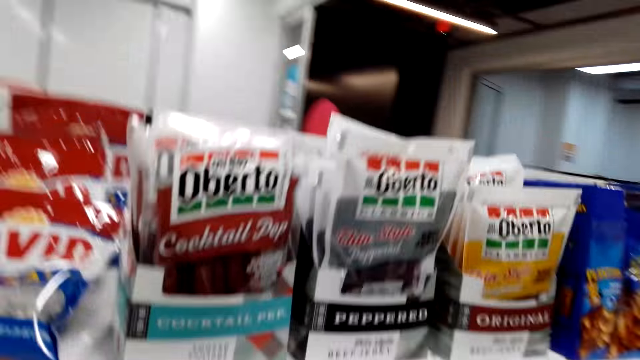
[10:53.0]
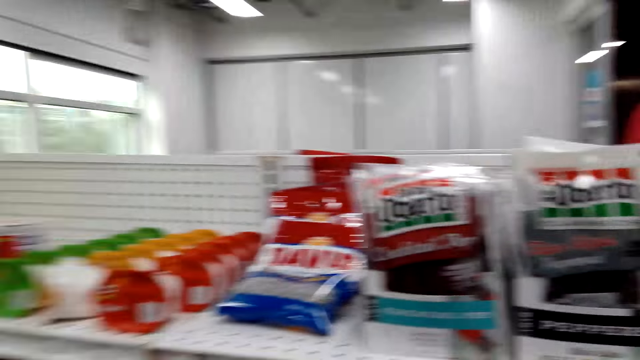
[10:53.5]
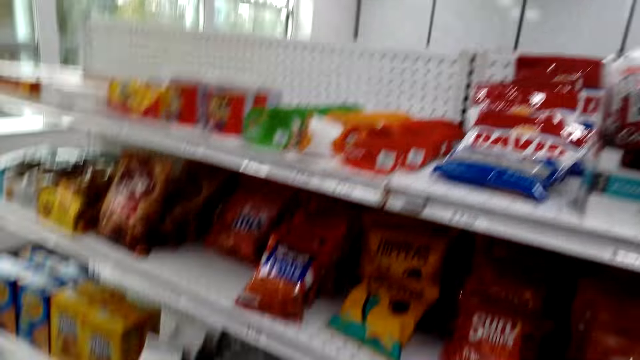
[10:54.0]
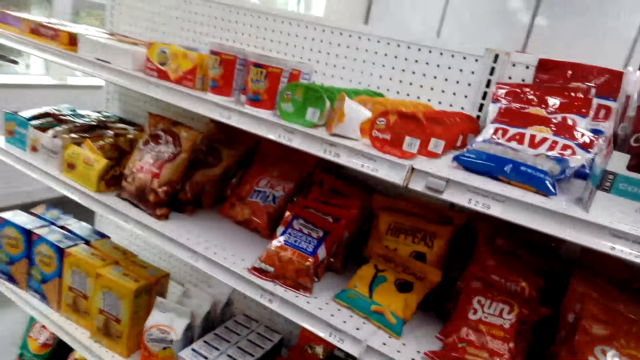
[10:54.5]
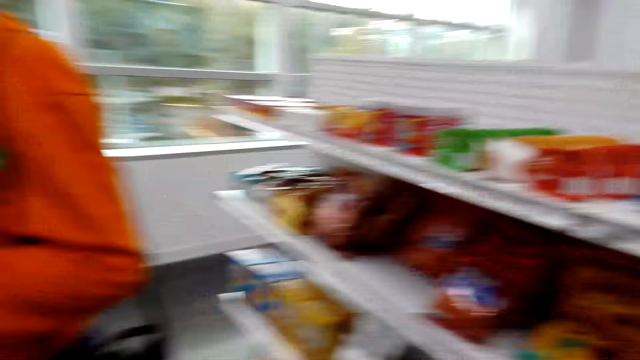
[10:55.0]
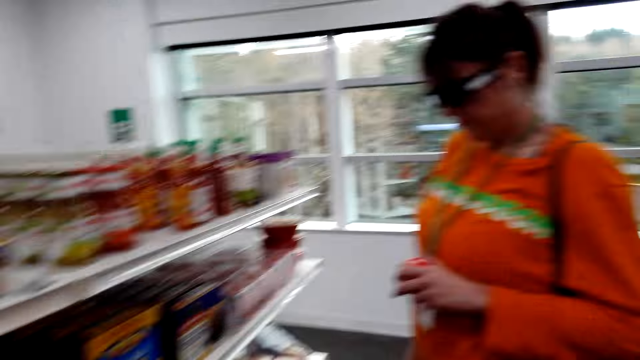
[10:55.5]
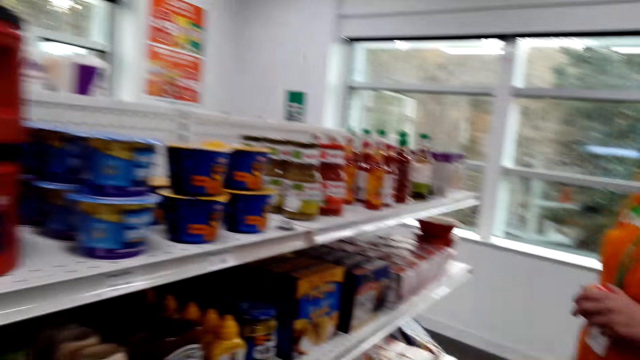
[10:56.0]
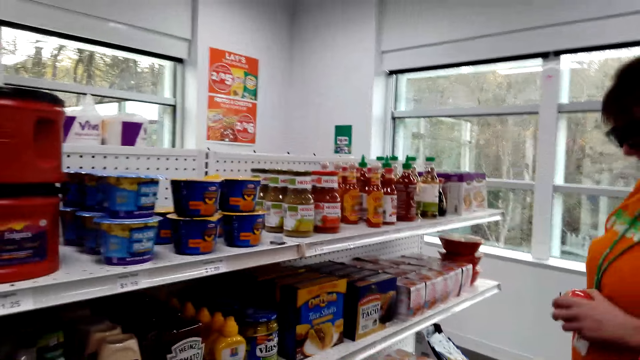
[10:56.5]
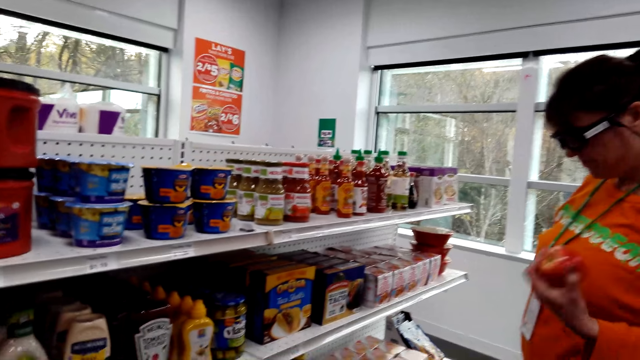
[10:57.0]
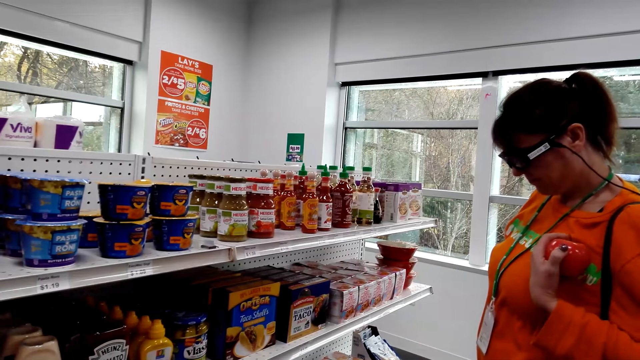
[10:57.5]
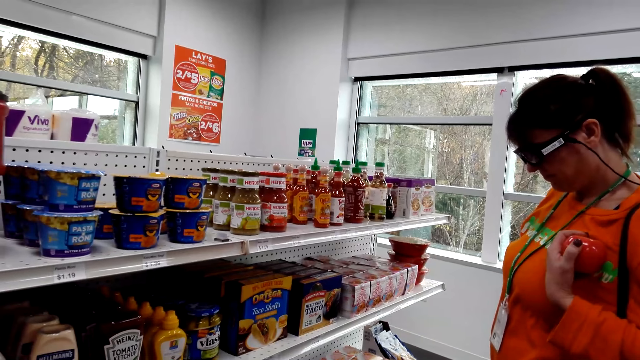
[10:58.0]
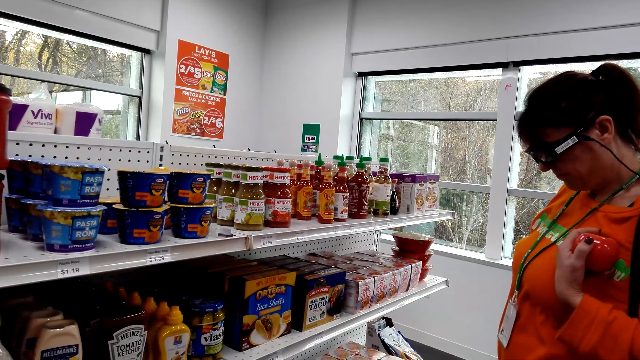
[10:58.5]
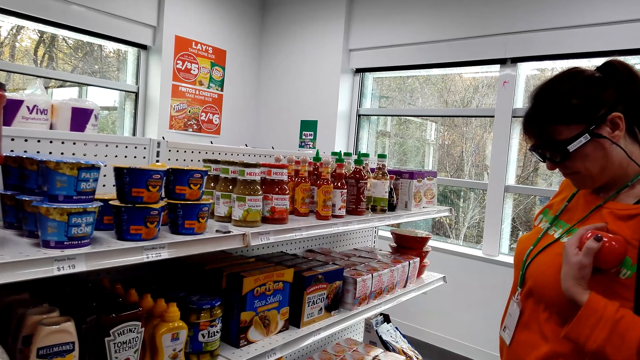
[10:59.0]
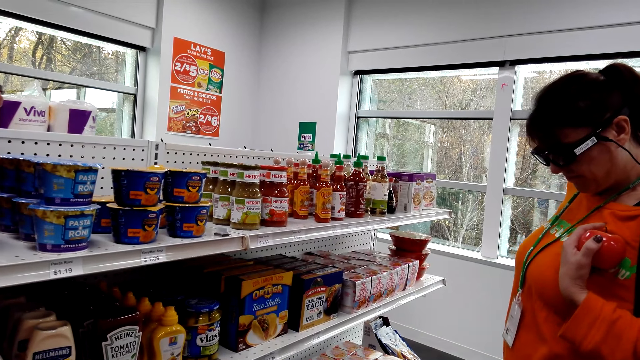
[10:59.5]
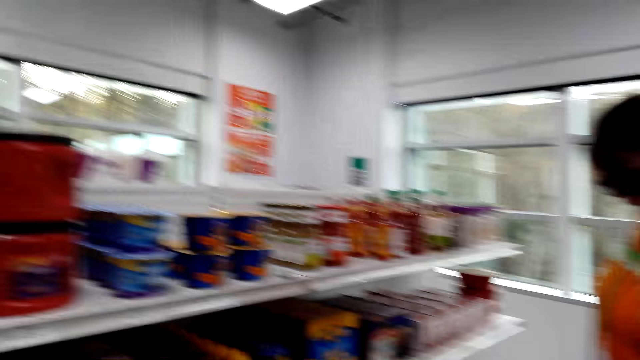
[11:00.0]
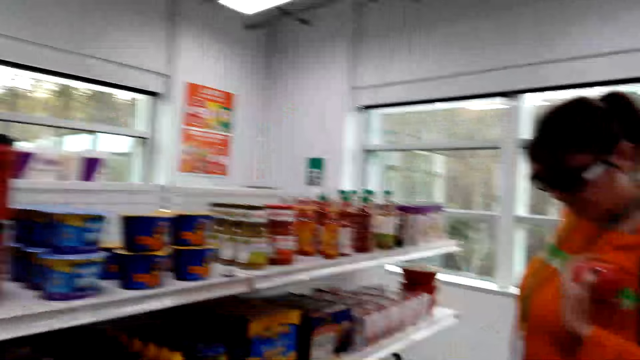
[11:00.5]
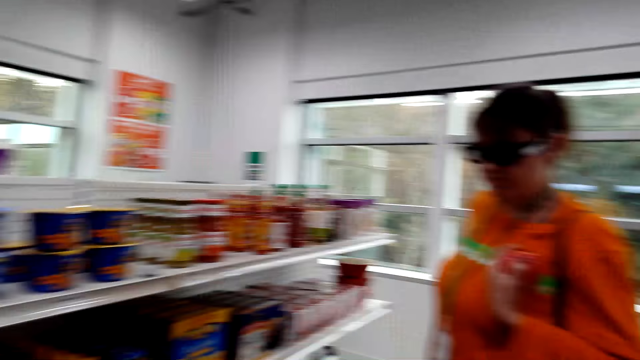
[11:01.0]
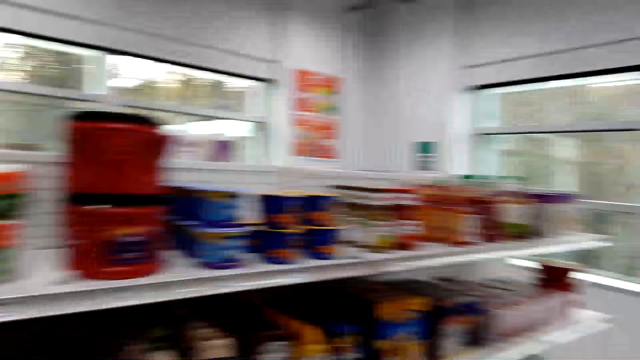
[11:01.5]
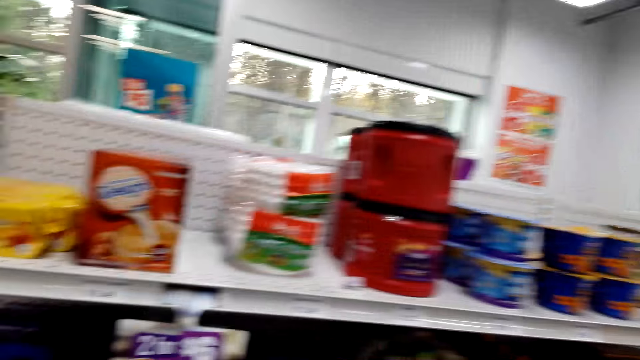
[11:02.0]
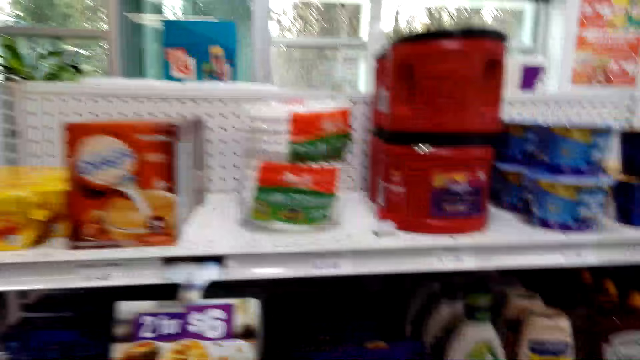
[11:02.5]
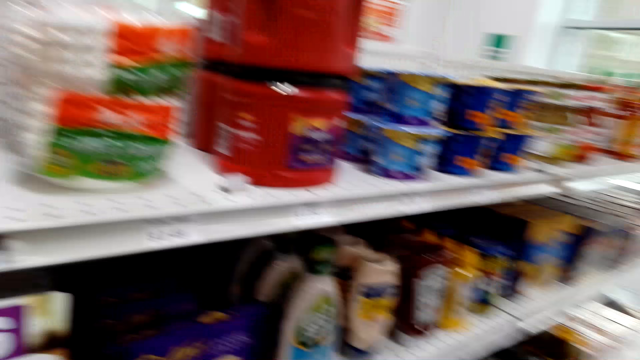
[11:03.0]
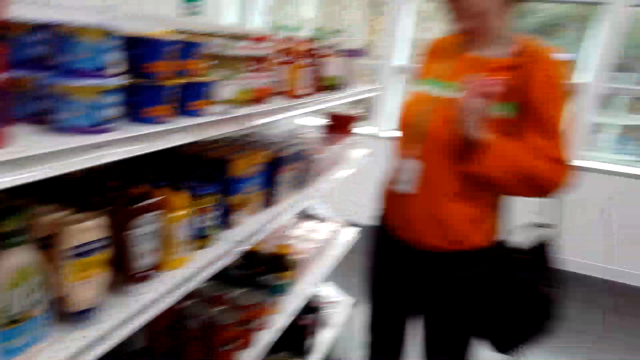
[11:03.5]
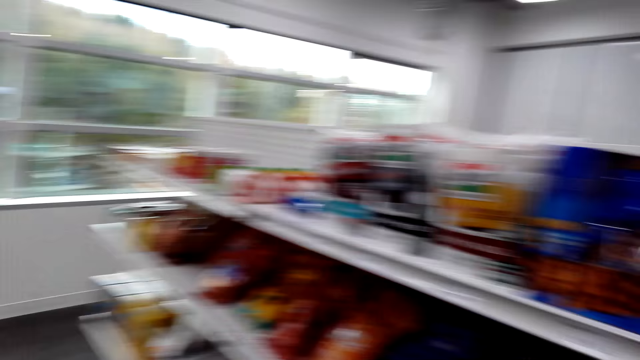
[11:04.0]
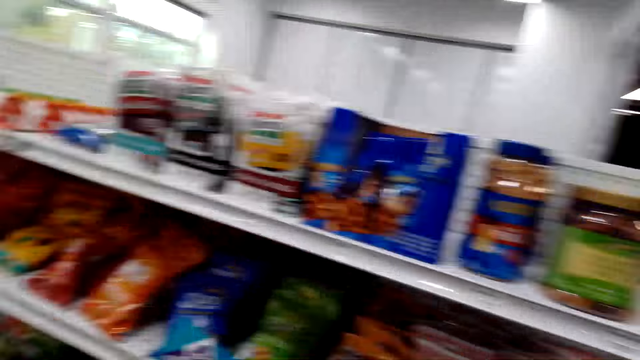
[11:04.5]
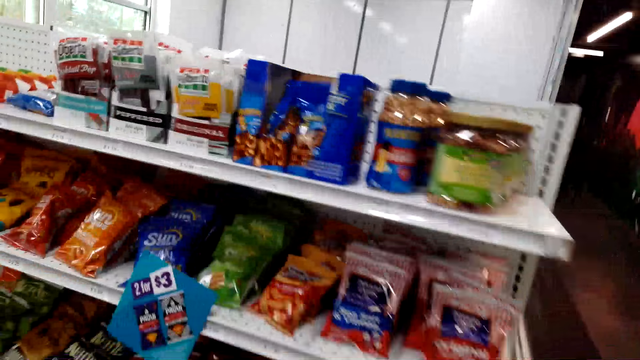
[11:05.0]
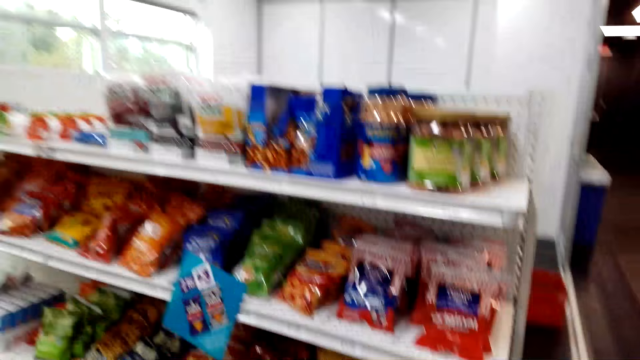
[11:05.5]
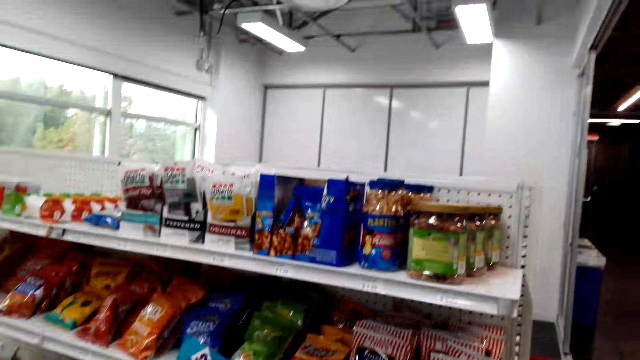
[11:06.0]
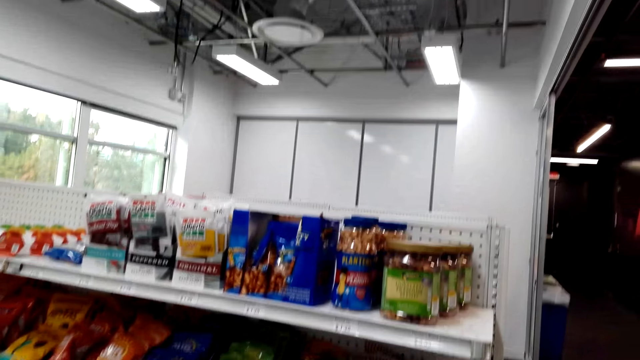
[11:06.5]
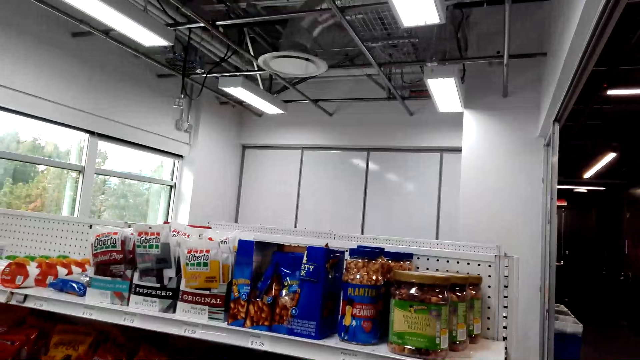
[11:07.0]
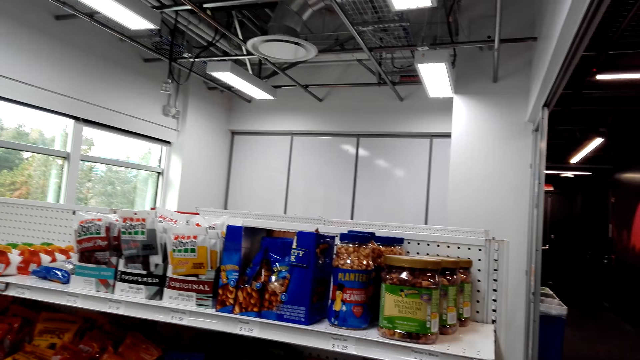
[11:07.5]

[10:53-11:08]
A woman holds an apple. The camera wearer turns around. The woman looks at the item on the shelf. The camera wearer converses. They look around the supermarket. They turn around.

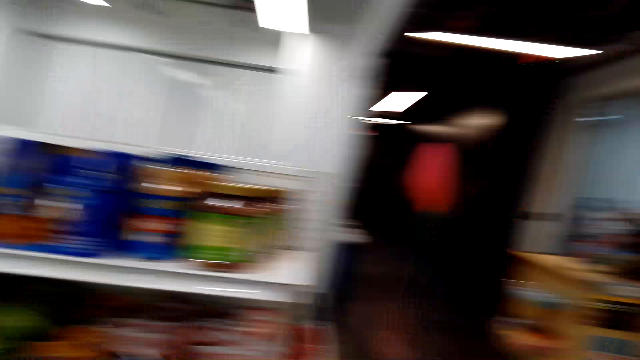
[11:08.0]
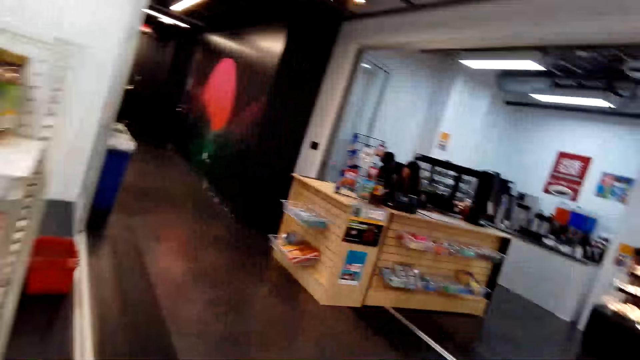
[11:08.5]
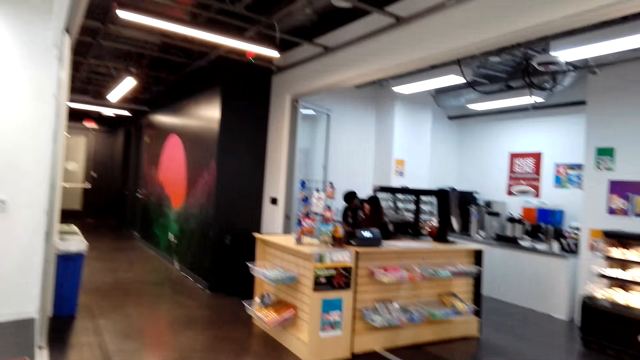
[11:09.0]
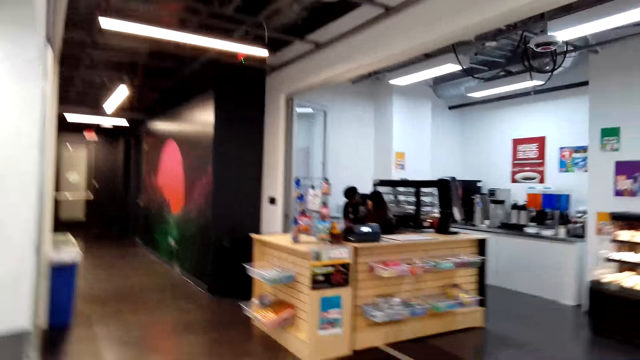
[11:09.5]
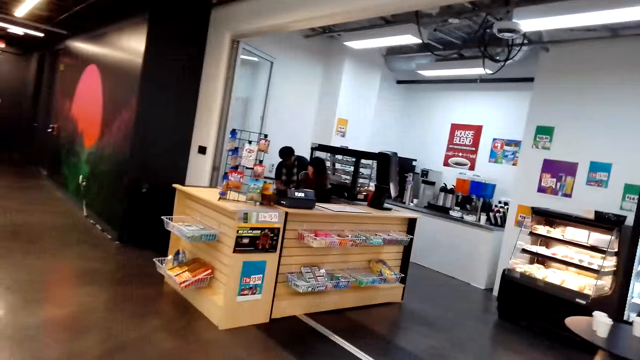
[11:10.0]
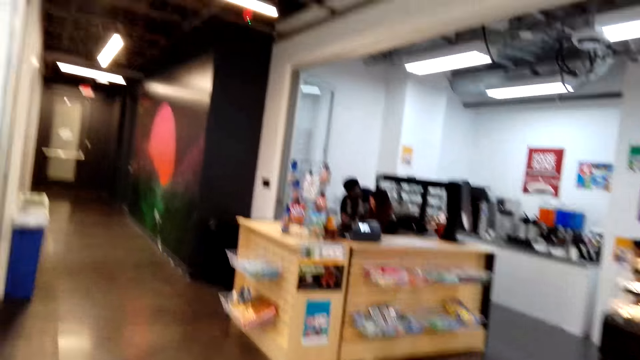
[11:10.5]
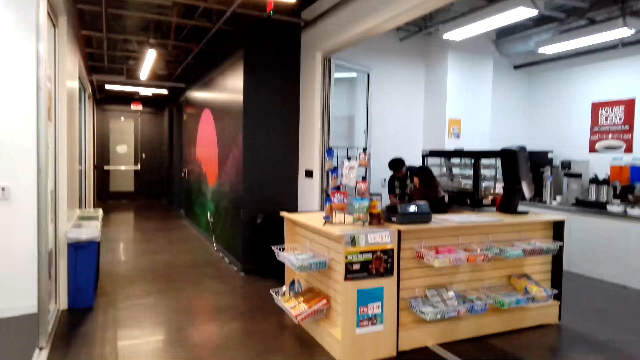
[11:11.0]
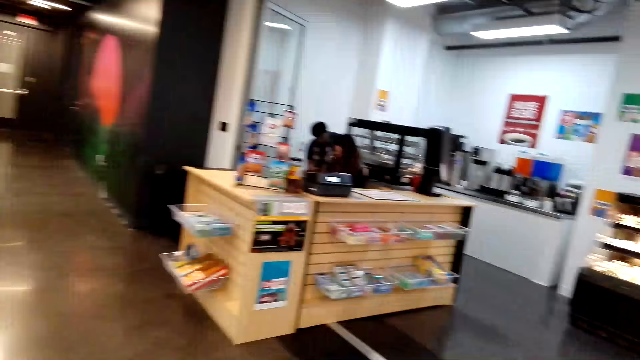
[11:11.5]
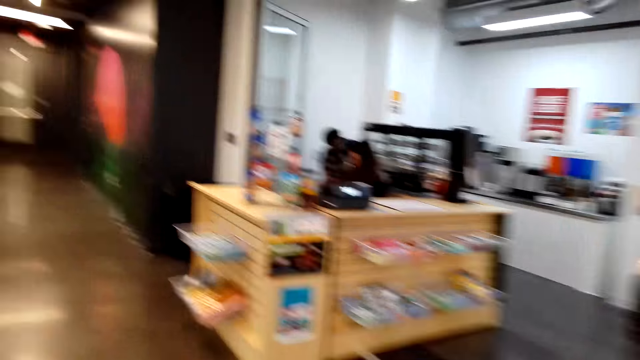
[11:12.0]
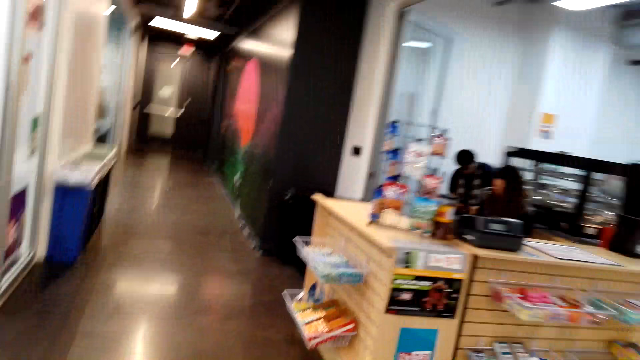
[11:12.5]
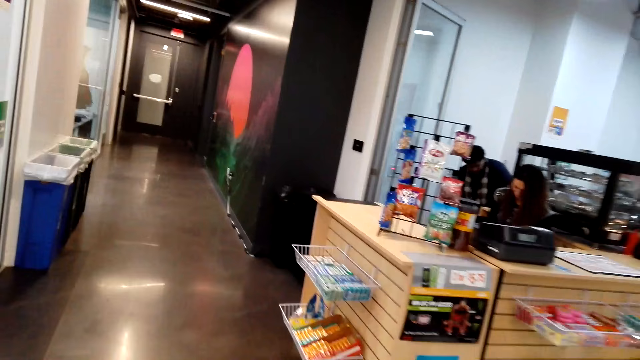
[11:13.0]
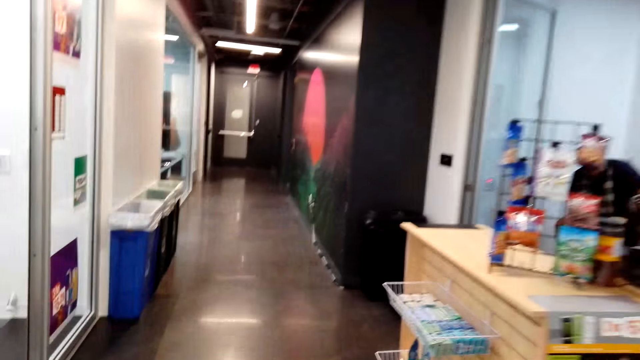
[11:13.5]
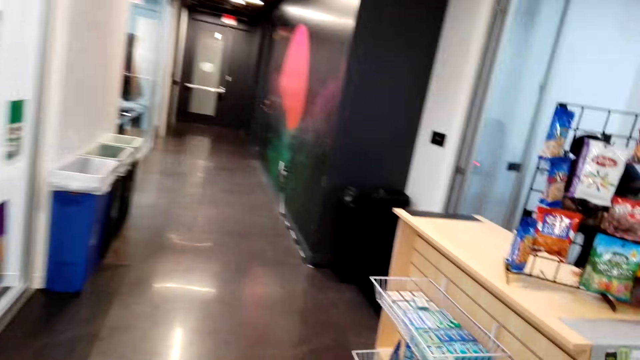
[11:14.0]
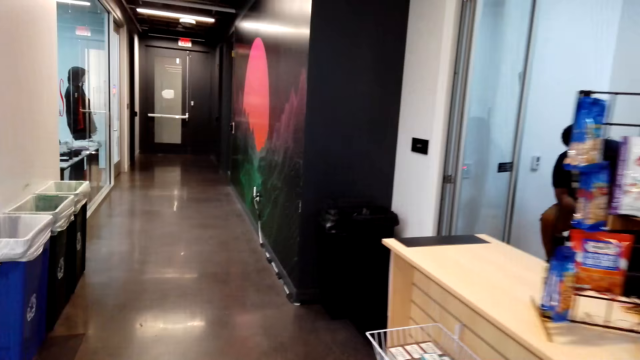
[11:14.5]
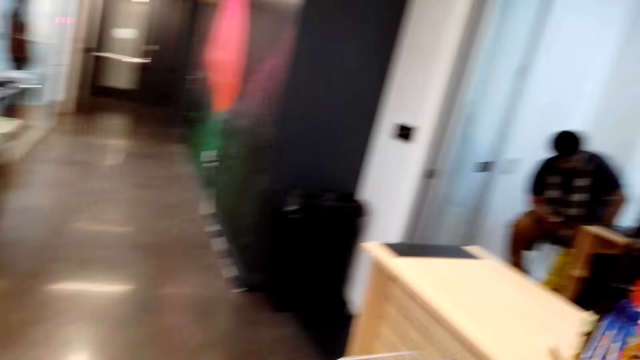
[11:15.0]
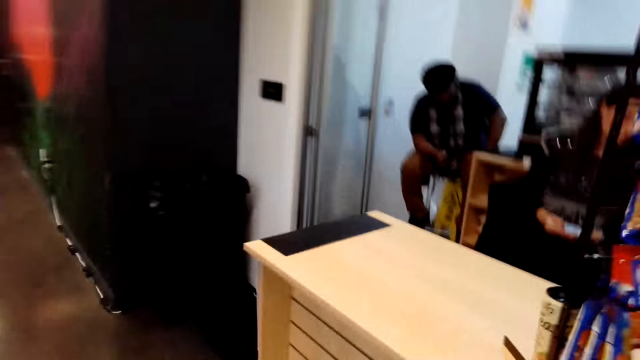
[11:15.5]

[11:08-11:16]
The camera wearer walks around the supermarket towards the cashier.
